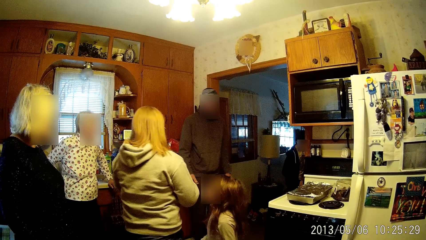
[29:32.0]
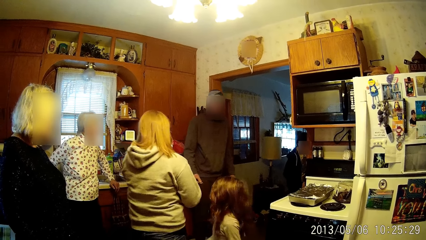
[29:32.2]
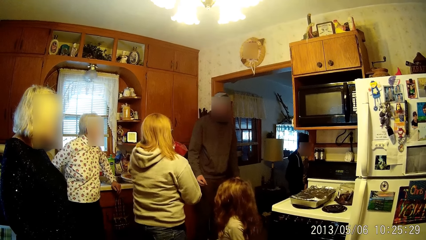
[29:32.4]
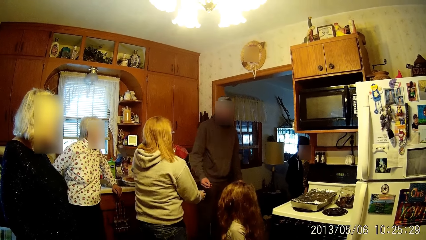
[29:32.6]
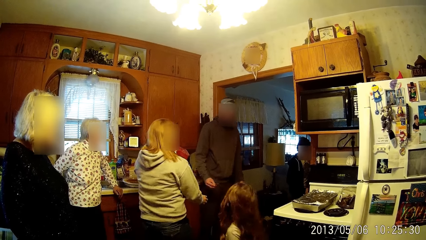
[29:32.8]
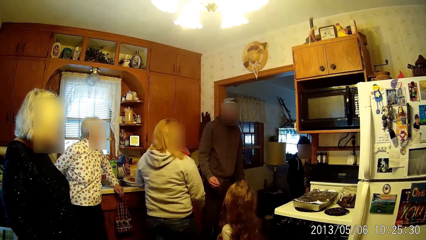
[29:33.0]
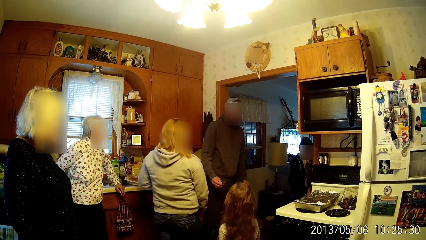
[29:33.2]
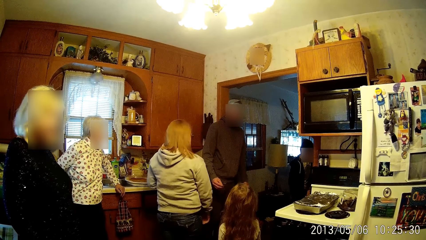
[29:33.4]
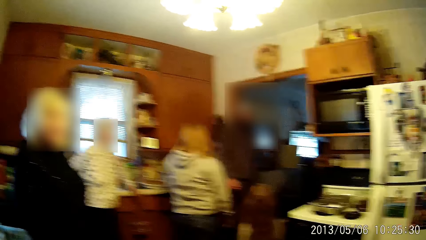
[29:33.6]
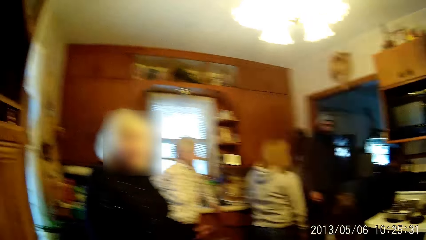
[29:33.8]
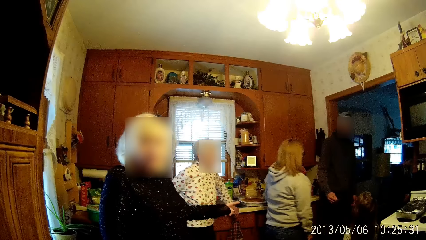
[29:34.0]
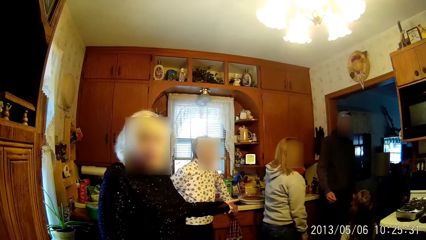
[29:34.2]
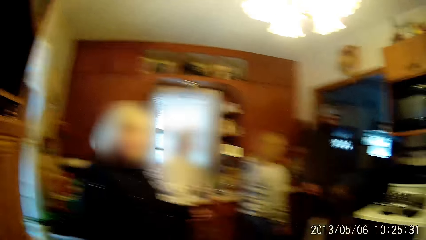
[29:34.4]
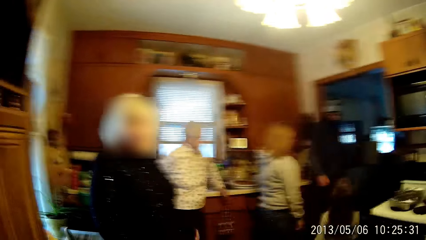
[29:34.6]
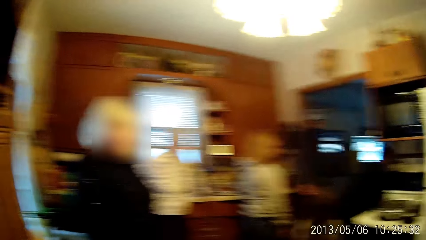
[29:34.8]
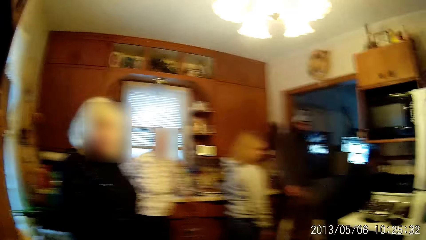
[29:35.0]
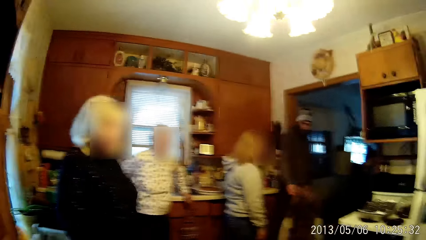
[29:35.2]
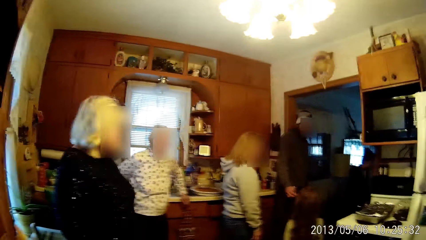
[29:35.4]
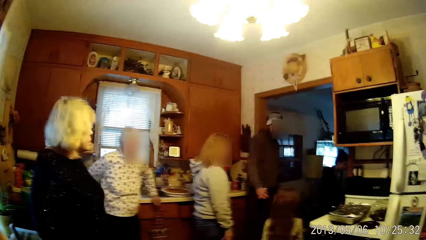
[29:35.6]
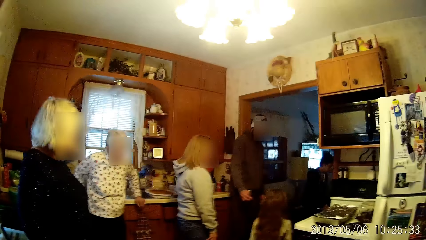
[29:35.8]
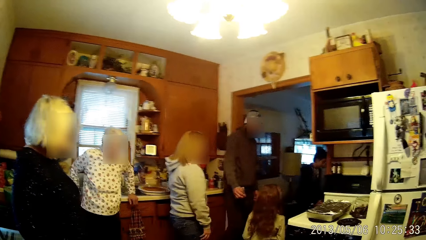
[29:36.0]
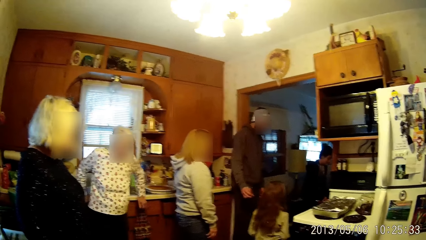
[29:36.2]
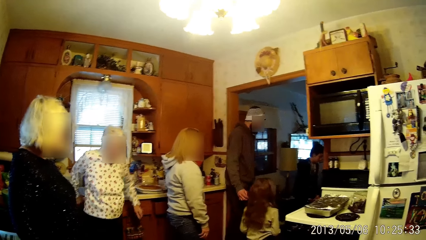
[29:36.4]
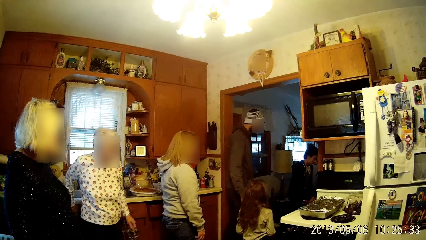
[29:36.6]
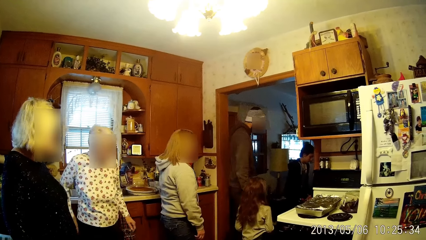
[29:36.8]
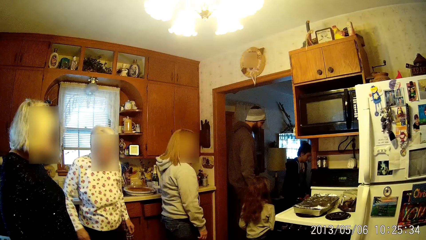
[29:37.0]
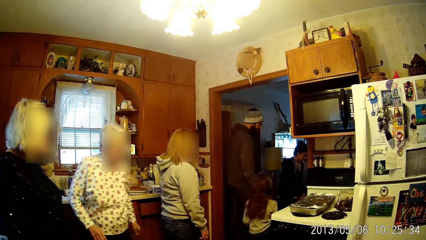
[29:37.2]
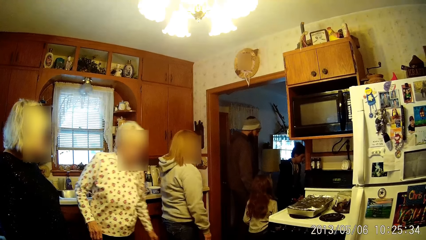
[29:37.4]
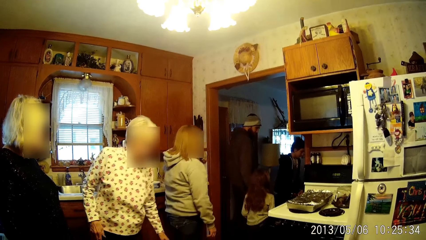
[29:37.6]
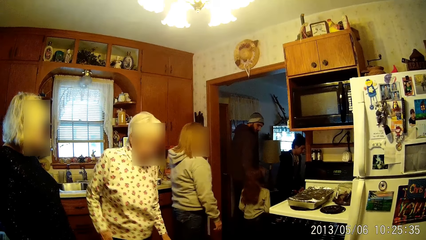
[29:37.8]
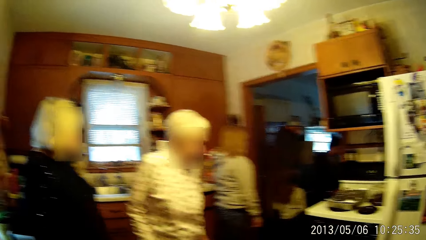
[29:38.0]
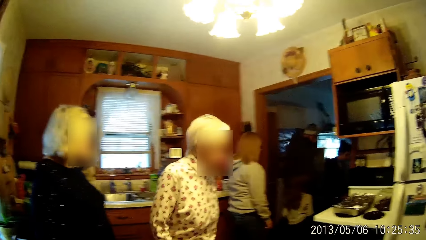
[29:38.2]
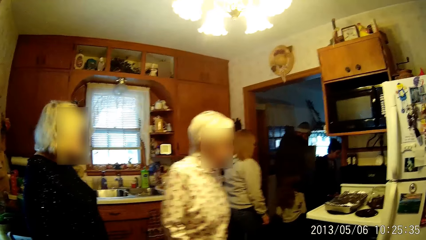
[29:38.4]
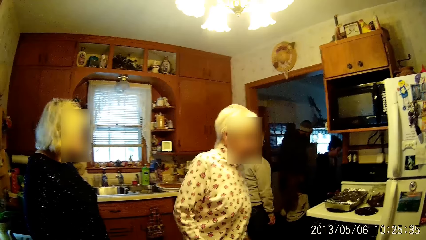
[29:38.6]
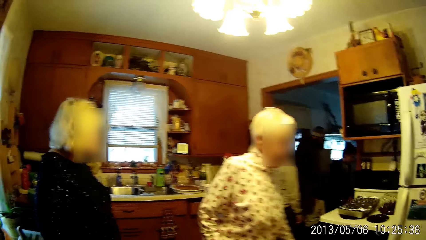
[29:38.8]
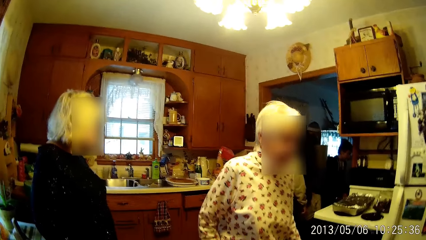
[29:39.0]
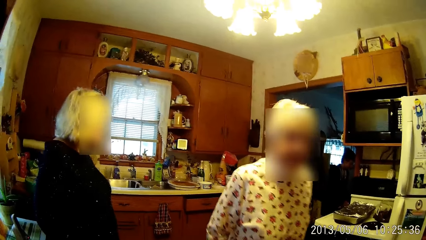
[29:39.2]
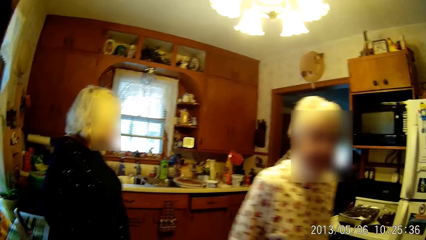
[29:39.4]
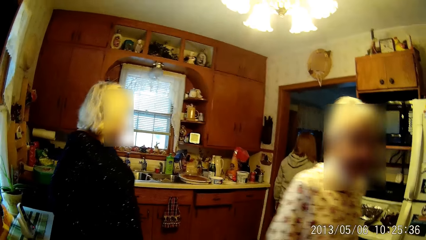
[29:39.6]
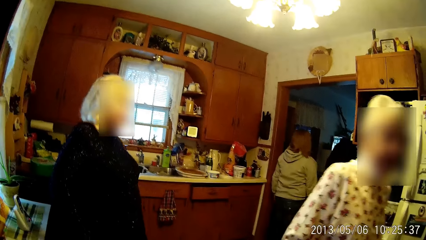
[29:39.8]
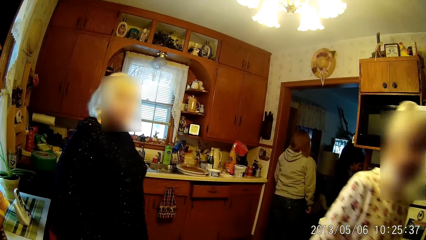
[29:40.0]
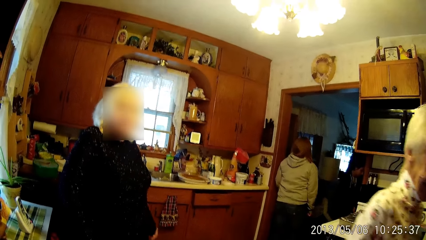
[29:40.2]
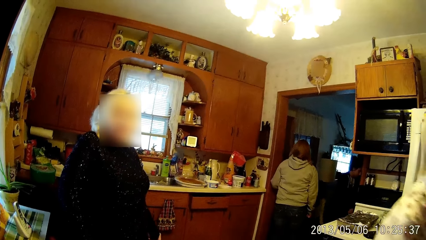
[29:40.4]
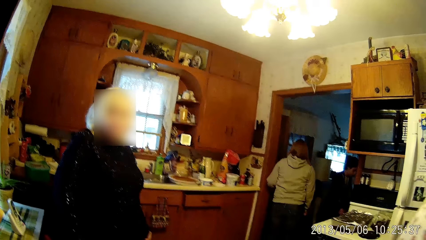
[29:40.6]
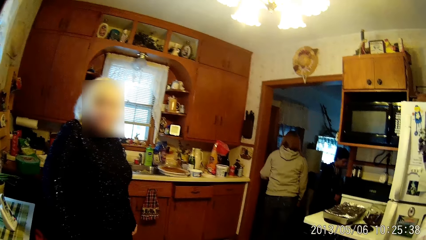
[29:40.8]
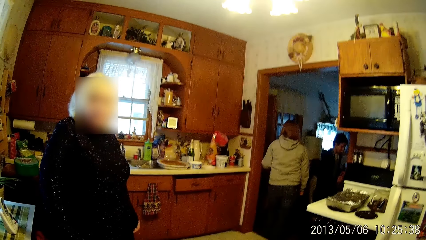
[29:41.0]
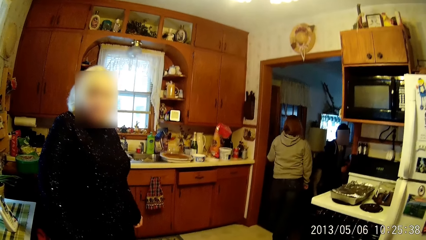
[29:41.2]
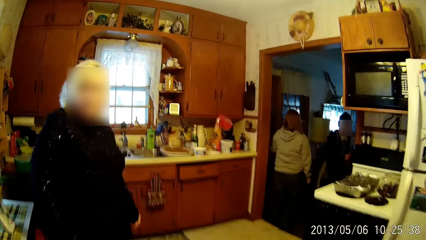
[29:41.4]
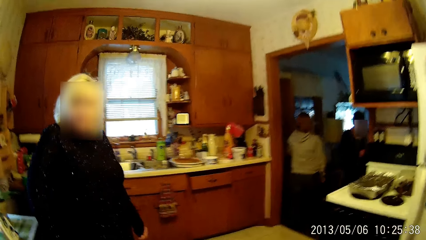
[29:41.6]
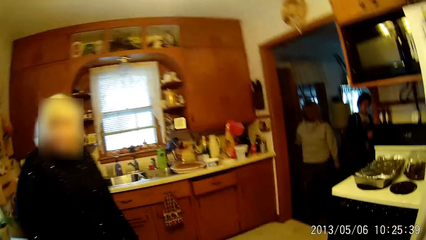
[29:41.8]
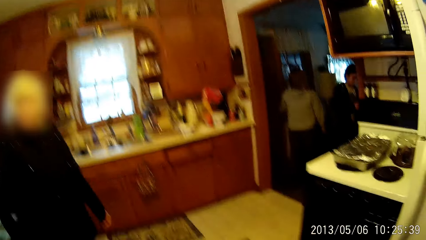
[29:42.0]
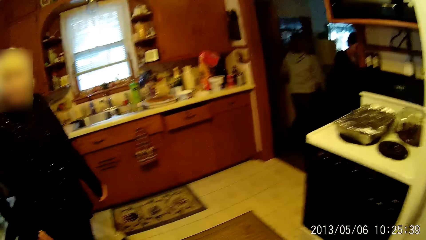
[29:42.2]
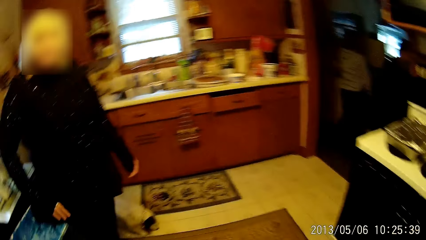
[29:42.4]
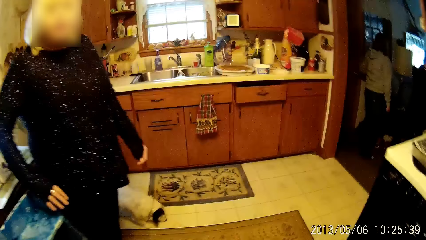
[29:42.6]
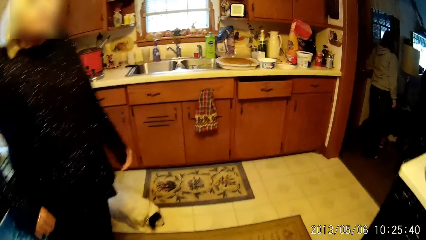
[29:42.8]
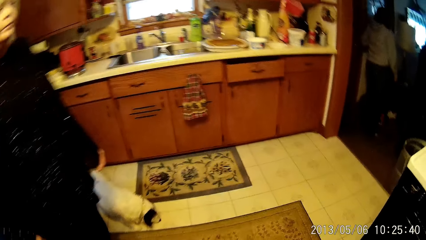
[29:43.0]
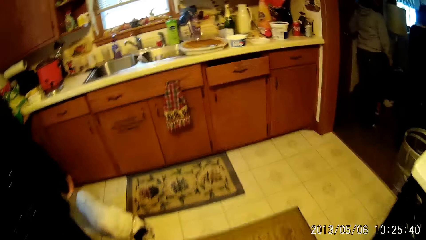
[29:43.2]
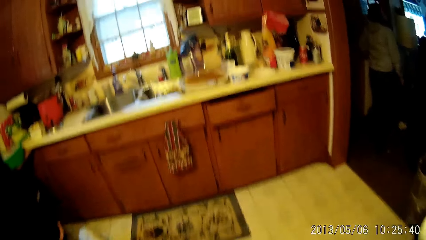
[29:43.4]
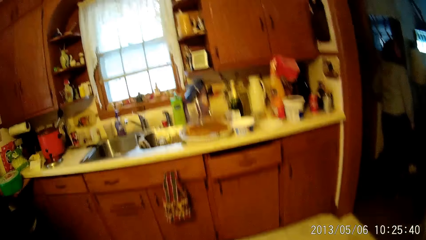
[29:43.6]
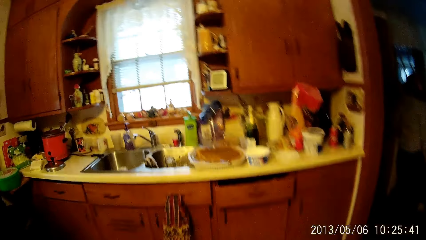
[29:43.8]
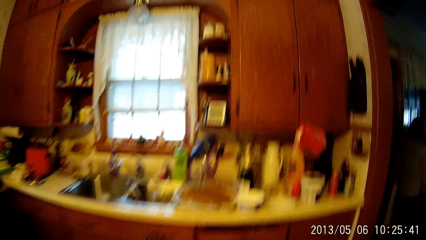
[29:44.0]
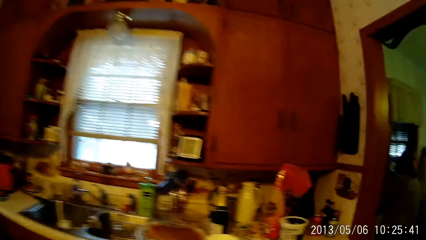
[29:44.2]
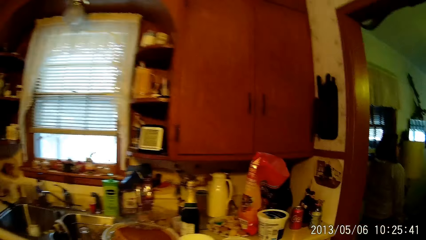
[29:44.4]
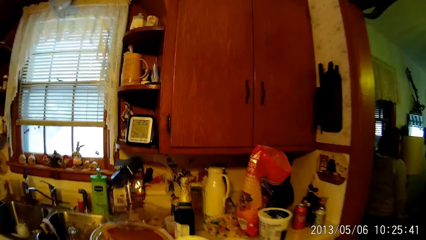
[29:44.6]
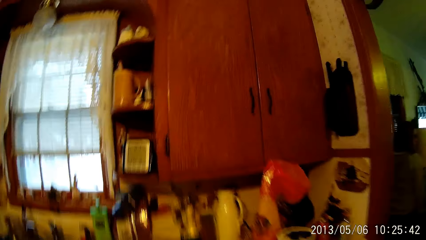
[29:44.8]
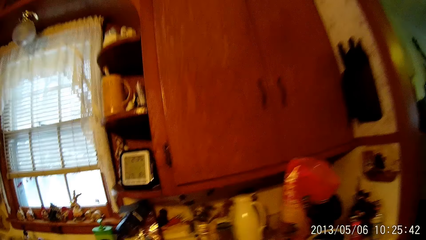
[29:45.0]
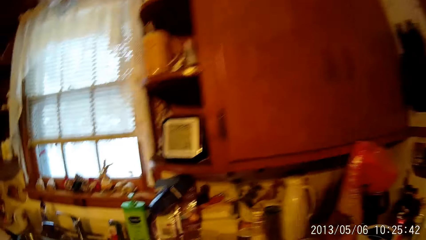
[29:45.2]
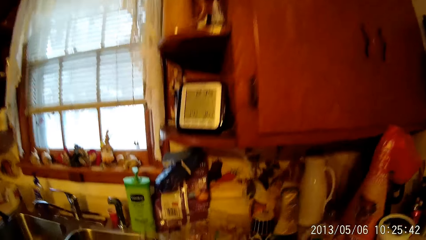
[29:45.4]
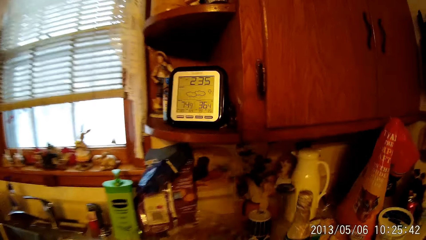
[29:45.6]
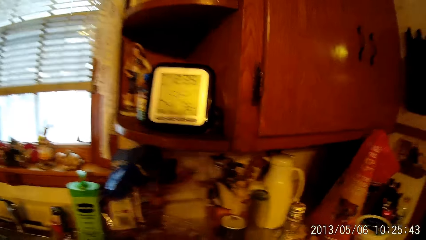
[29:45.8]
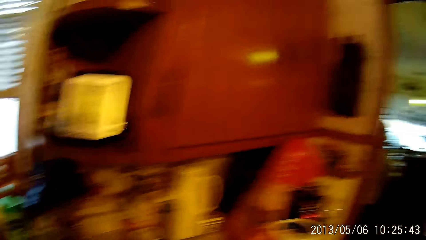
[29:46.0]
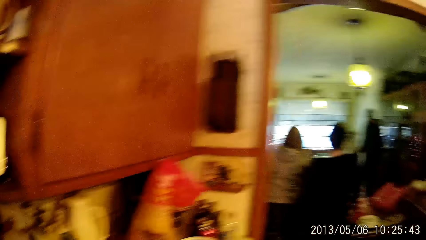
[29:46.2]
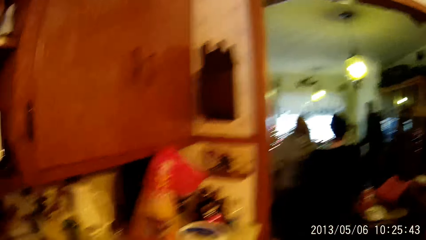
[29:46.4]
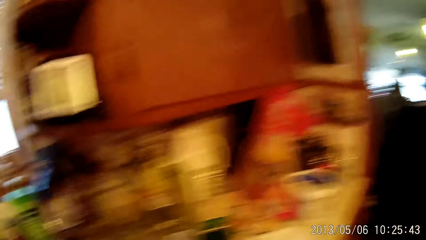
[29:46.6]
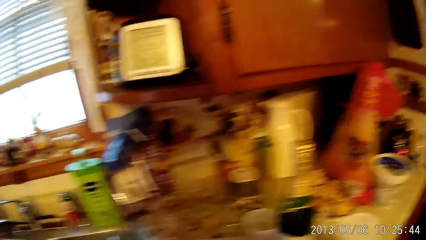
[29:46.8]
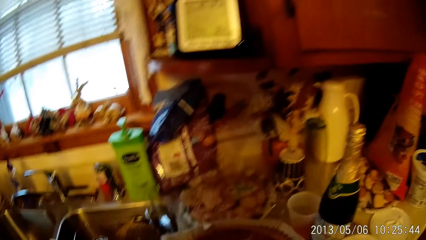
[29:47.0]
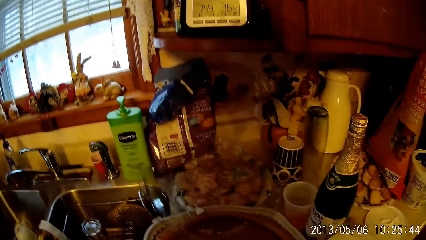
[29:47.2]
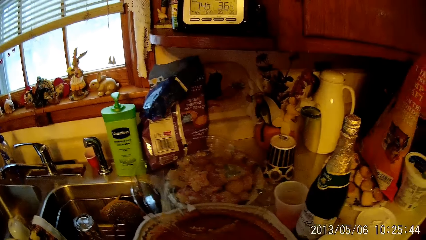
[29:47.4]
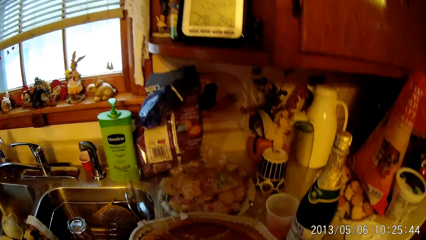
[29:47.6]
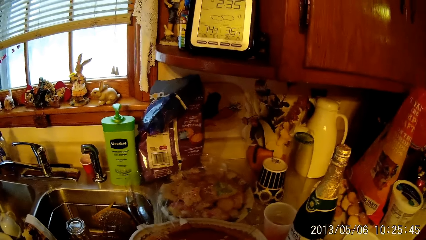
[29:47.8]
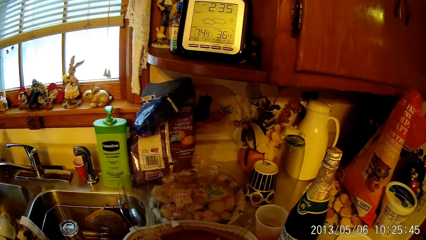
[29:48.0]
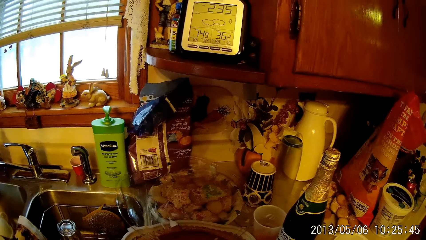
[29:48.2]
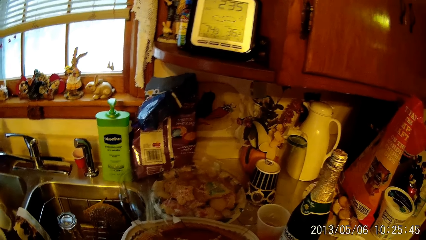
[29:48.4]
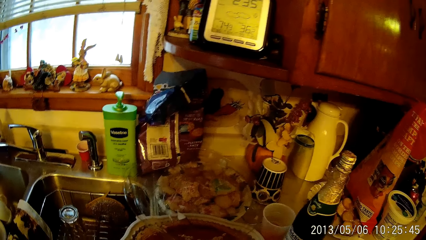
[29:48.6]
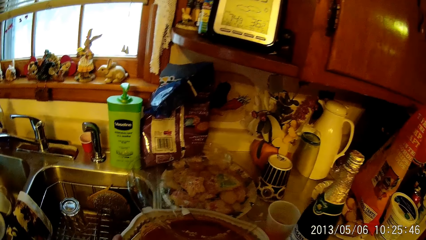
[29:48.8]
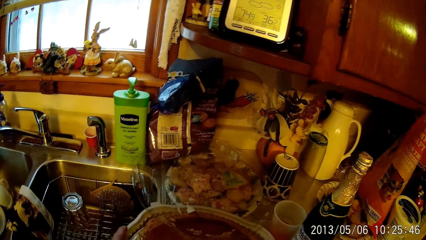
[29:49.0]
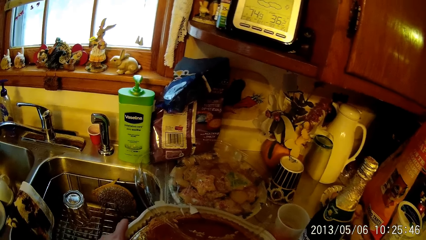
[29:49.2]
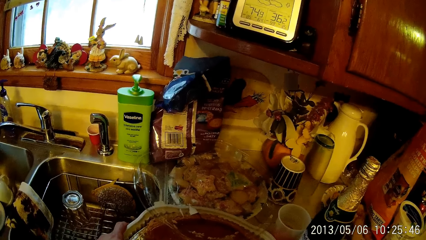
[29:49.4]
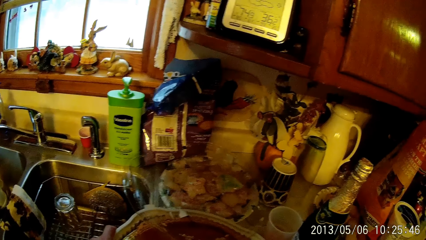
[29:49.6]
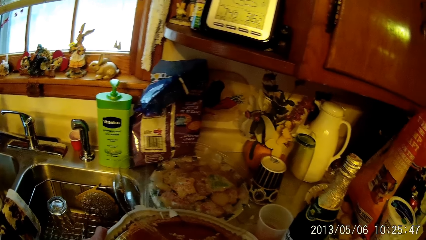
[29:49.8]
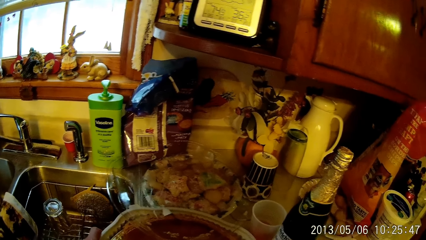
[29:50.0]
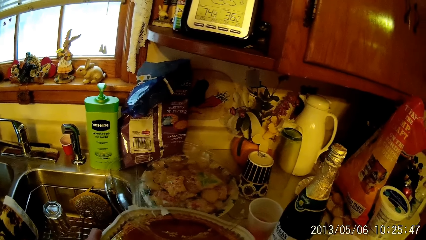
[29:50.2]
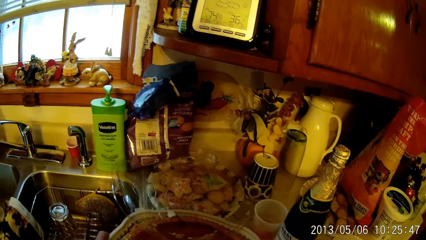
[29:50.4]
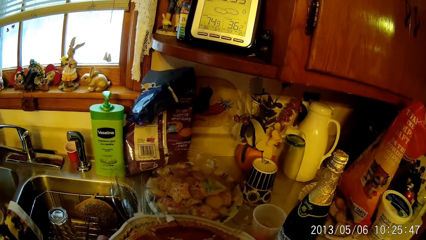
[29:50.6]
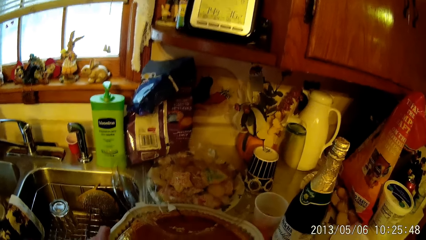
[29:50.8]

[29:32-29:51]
The woman interacts with the camera wearer. The camera wearer walks forward. She stops at the counter and looks around. She moves a tray of food on the cabinet with her left hand. She holds the tray.
